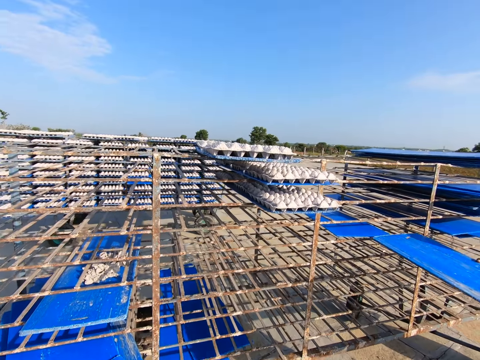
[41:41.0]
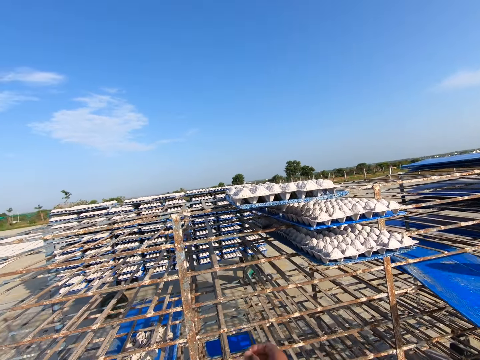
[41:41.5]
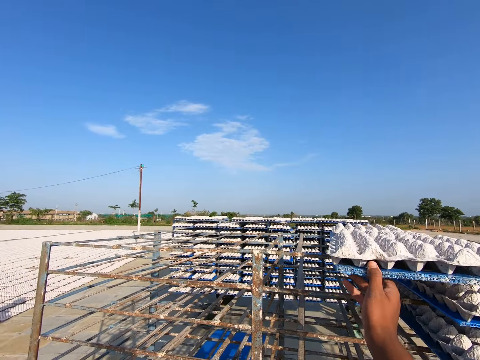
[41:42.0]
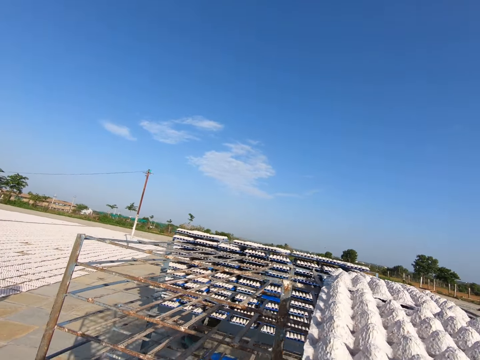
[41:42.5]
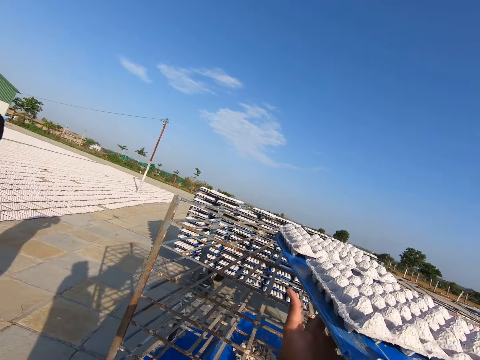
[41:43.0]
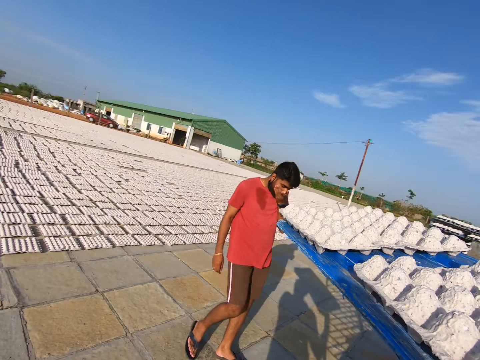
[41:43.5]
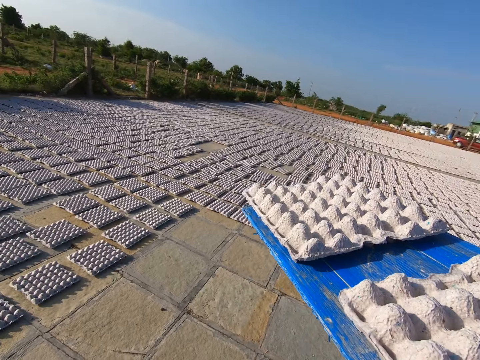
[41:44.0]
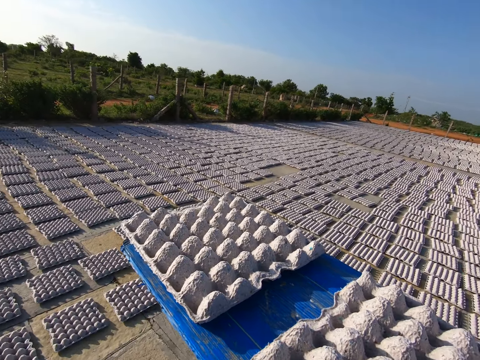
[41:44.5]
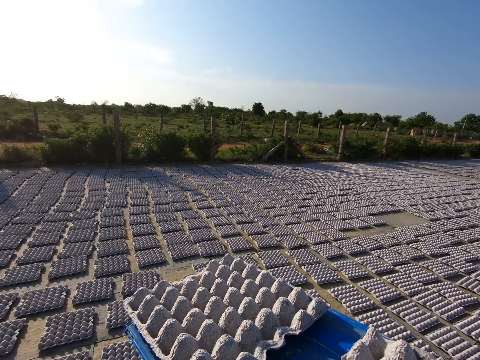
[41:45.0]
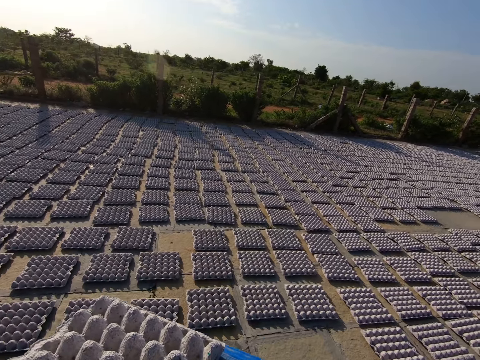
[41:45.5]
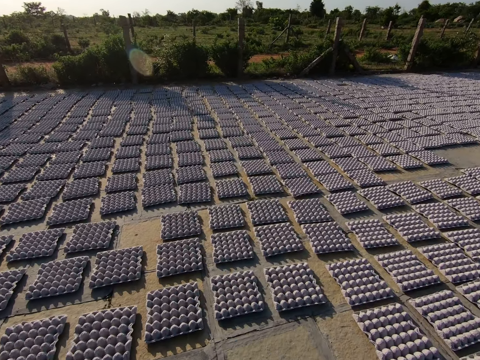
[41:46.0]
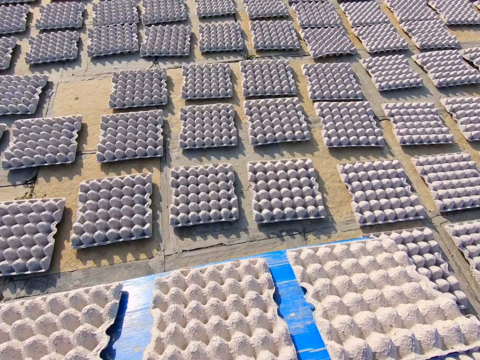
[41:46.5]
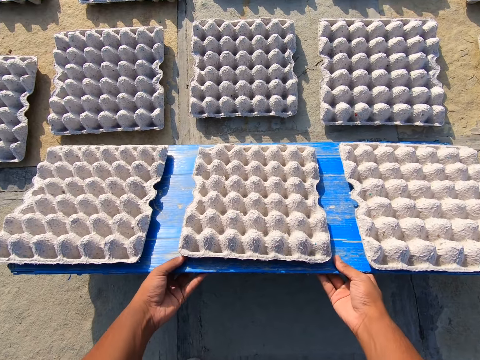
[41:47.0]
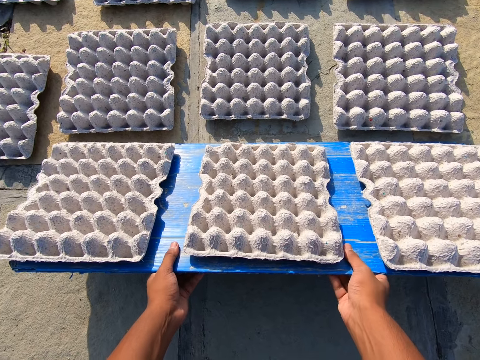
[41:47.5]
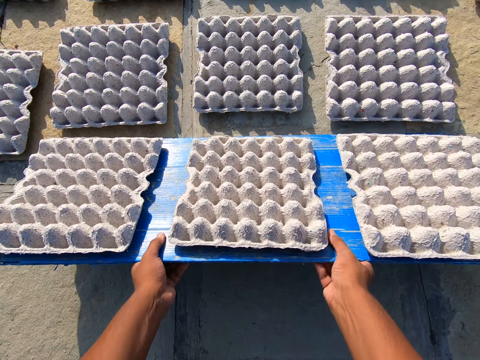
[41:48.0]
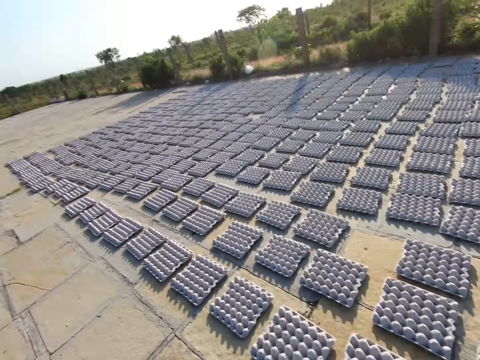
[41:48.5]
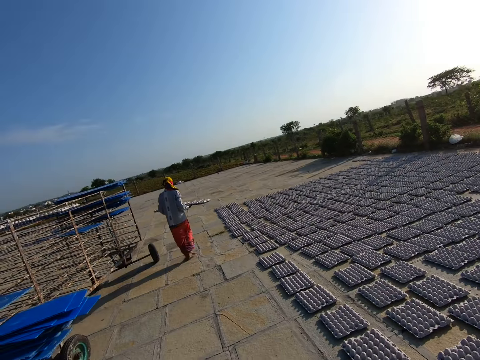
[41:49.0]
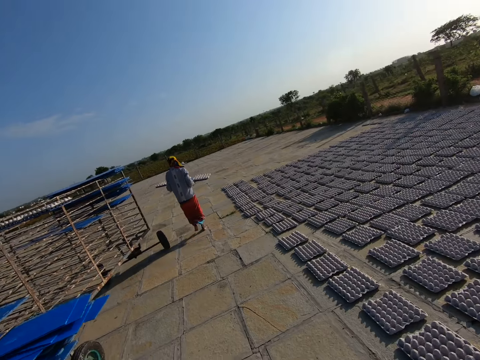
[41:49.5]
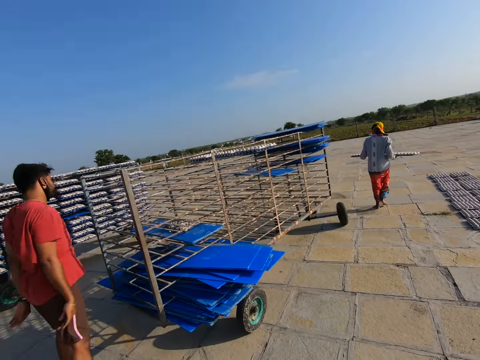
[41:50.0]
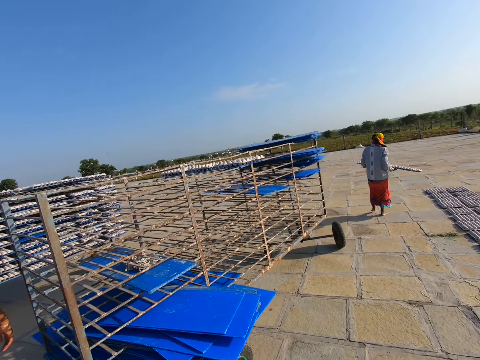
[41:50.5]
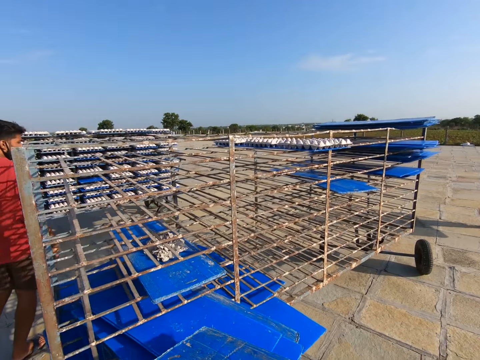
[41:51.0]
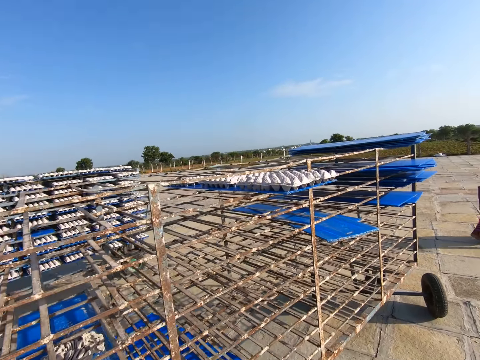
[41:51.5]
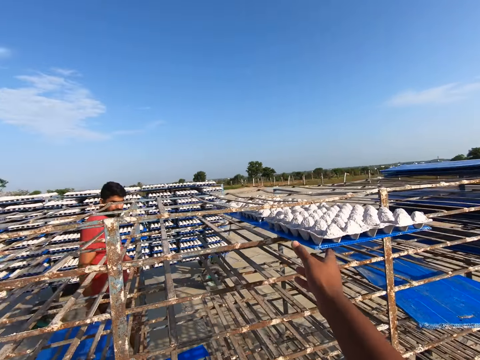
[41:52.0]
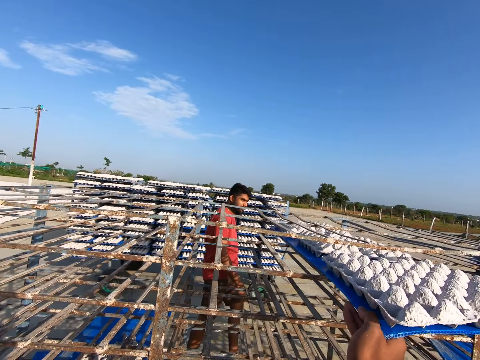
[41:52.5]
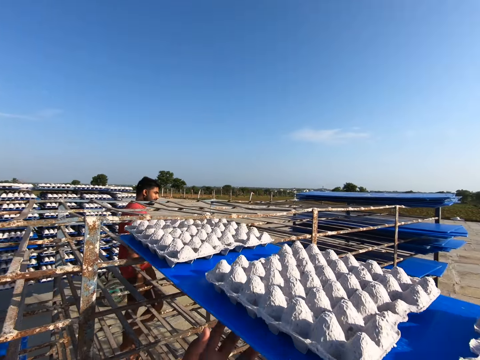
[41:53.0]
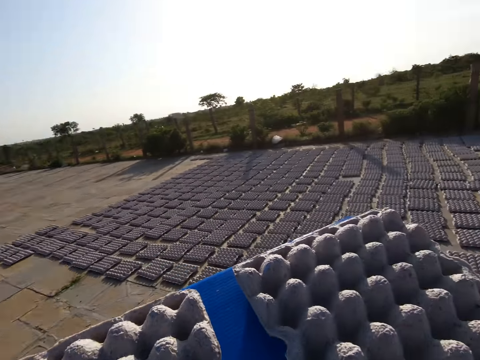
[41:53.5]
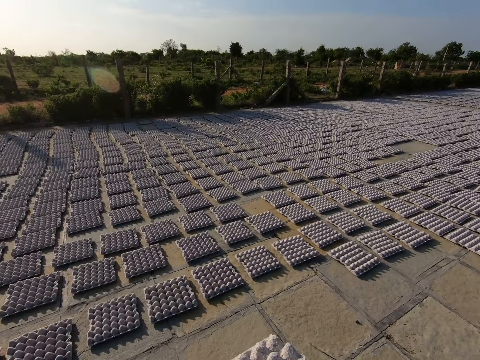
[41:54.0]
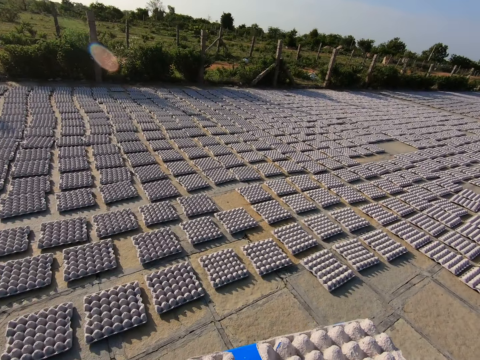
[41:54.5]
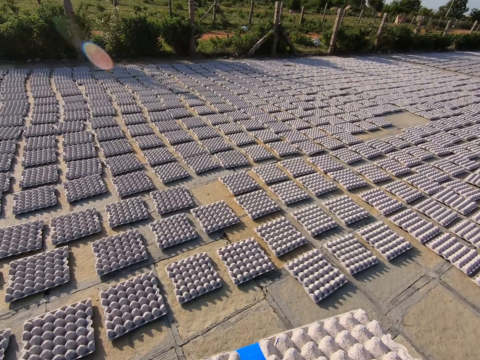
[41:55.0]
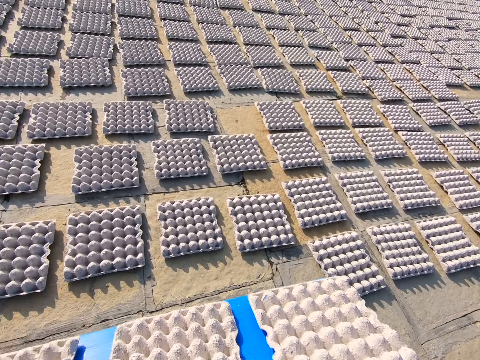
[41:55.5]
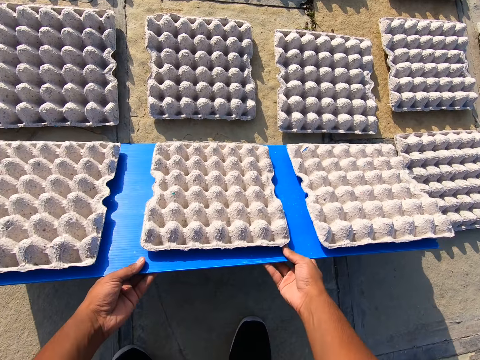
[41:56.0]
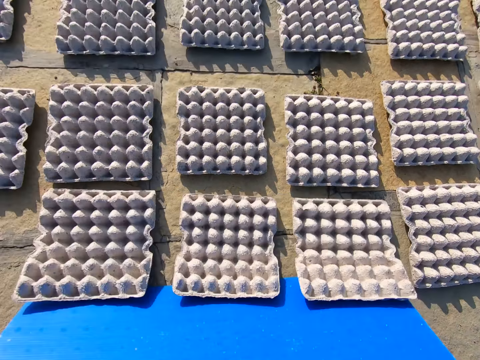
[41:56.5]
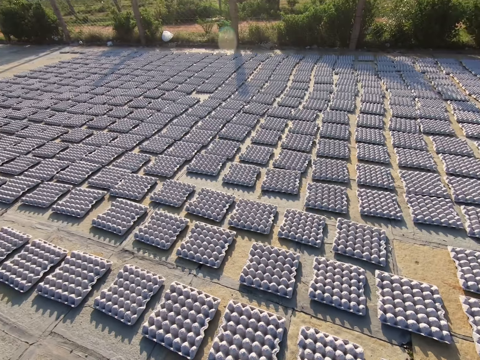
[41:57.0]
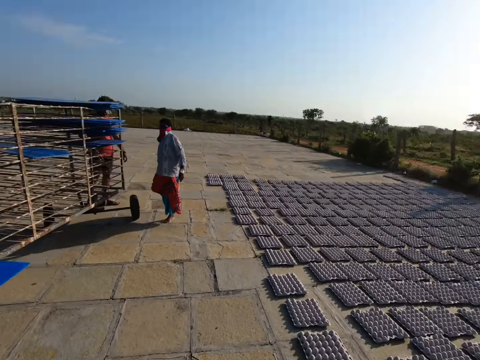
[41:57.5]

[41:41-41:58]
The camera wearer puts the tray in the shelf with both hands. The woman puts the tray in the shelf with both hands. The camera wearer removes a tray of egg crates from the shelf with his right hand. He carries the tray of egg from the shelf with both hands. He walks on the ground. He places the tray of egg crates on the floor with both hands. He pours the egg crates from the tray on the floor with both hands. The woman carries the tray of egg crates with both hands. The camera wearer walks on the ground. He puts the tray in the shelf with both hands. He removes the tray of egg crates from the shelf with his right hand. He carries the tray of egg from the shelf with both hands. The woman holds the tray with both hands. The camera wearer walks on the ground. He places the tray of egg crates on the floor with both hands. He pours the egg crates from the tray on the floor with both hands.

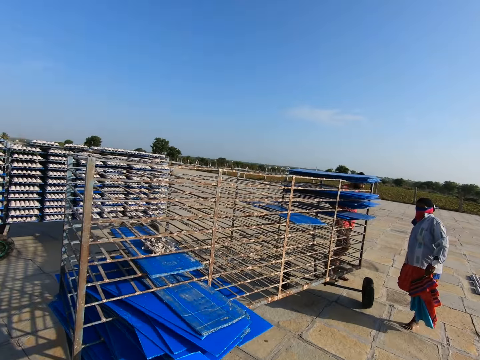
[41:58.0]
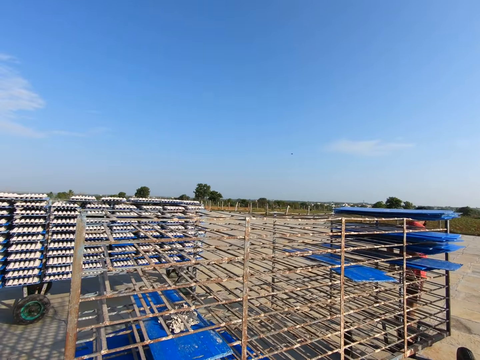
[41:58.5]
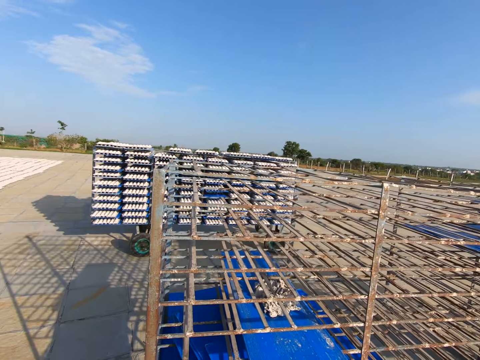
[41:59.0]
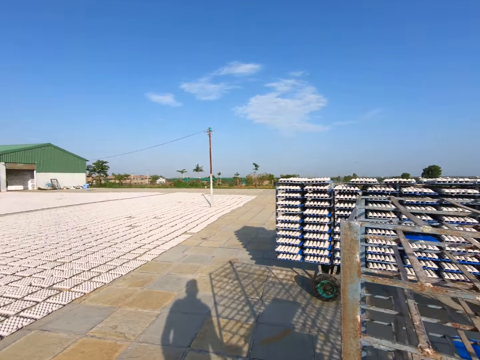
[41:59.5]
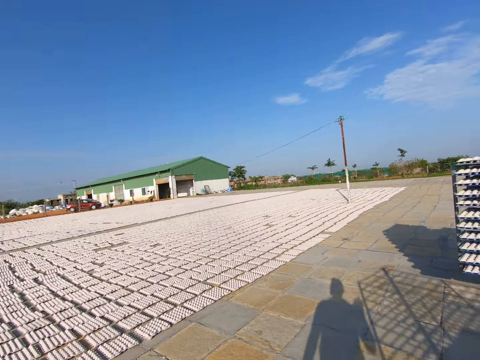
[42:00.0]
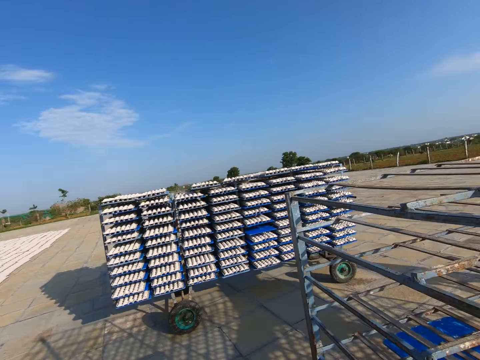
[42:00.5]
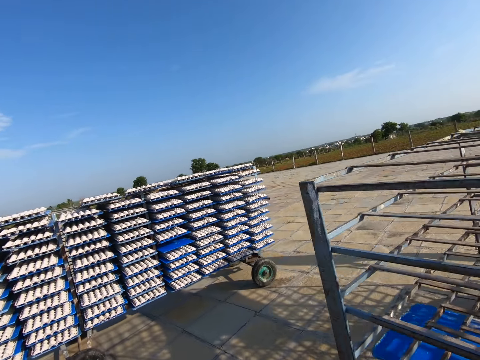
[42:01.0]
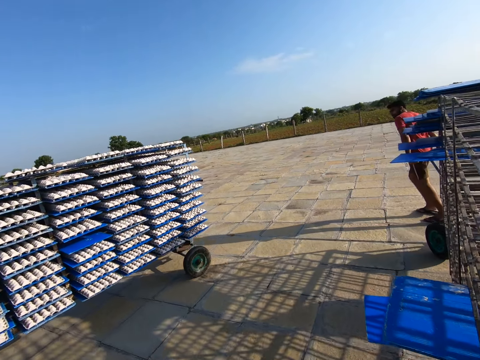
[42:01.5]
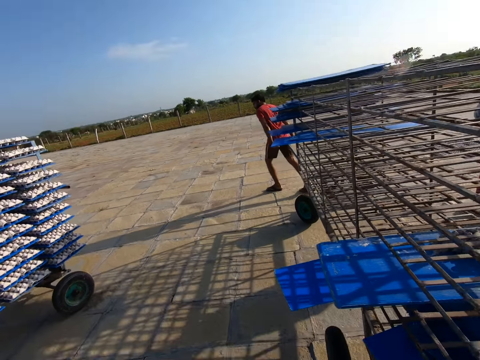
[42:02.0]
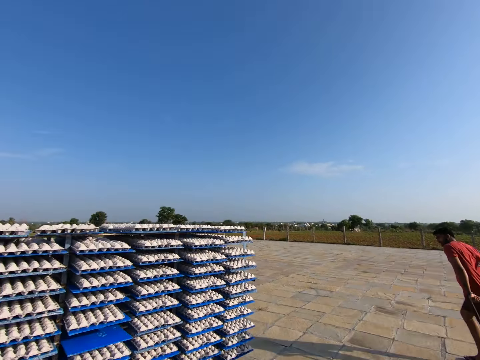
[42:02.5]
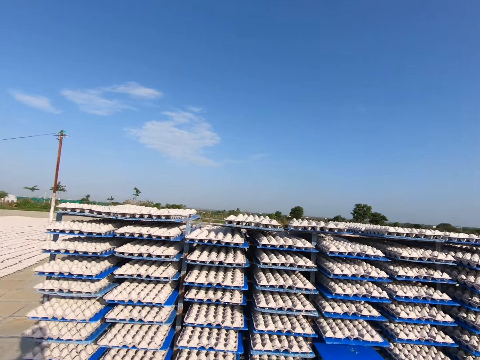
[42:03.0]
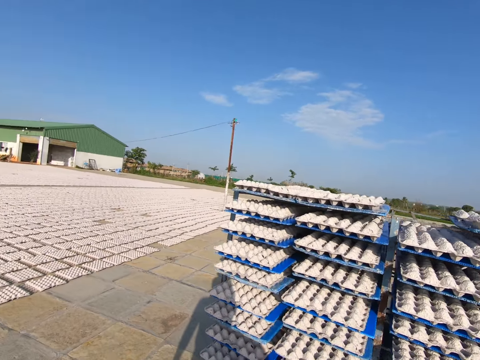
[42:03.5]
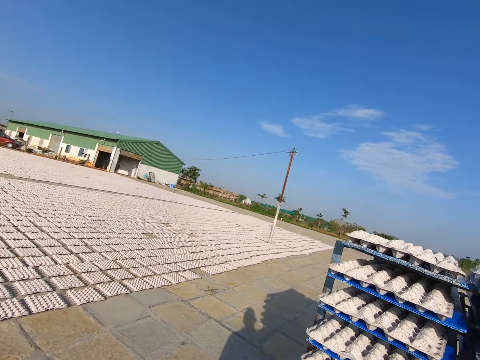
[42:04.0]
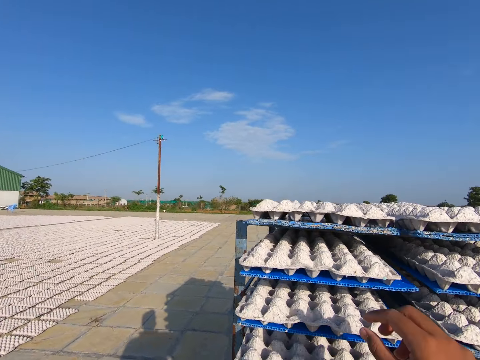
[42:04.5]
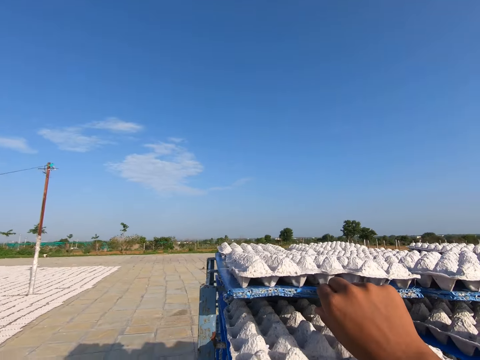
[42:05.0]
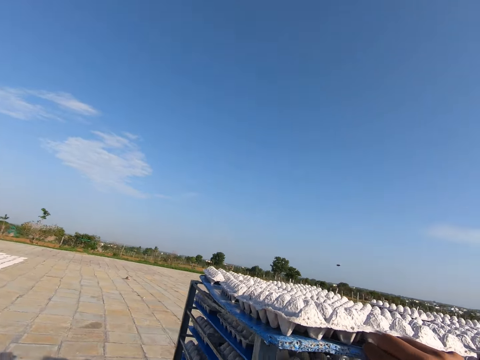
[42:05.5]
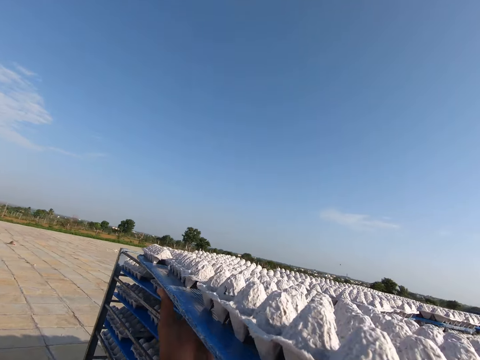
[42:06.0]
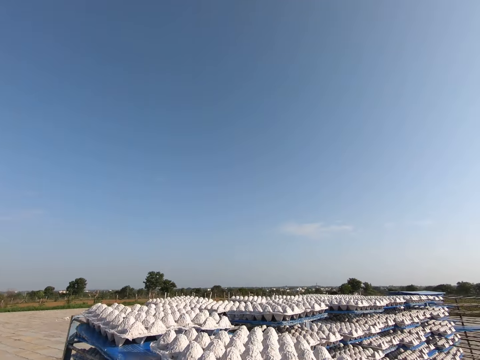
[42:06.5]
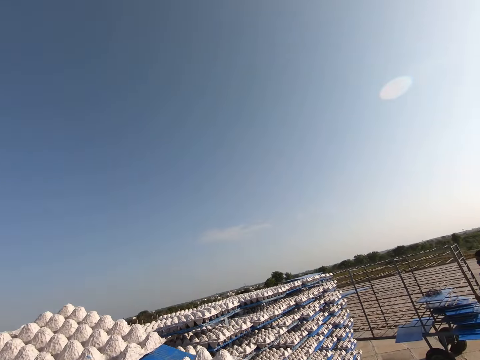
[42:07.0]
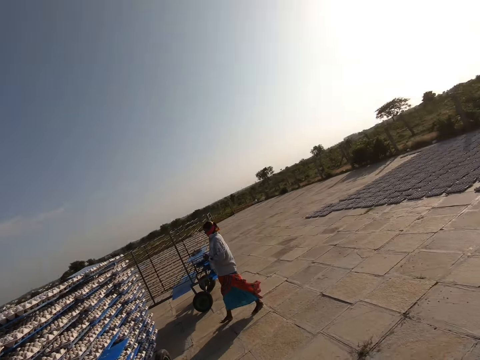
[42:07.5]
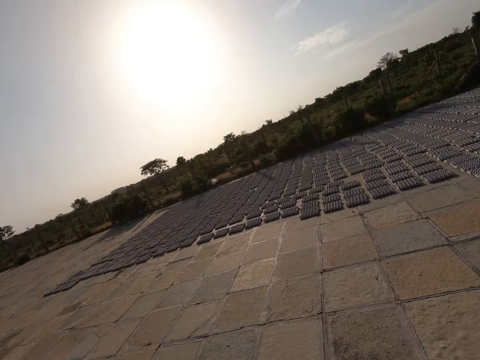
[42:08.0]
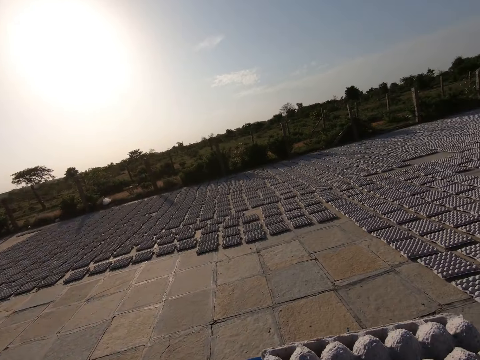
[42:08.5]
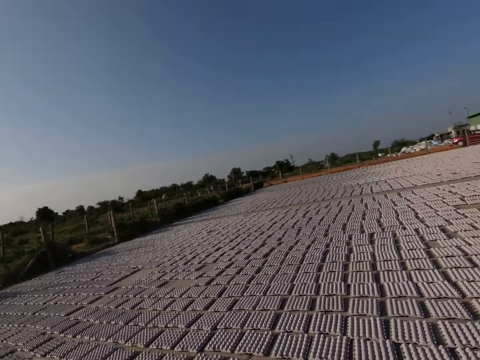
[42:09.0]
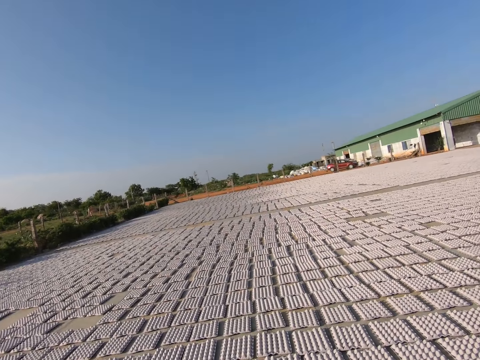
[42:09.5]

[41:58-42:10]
The camera wearer walks on the ground. He interacts with the man and the woman. He converses with a person. He removes a tray of egg crates from the shelf with his right hand. He carries the tray of egg from the shelf with both hands. He walks on the ground.
